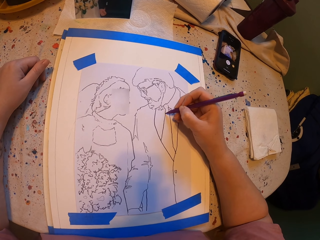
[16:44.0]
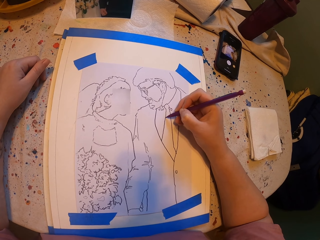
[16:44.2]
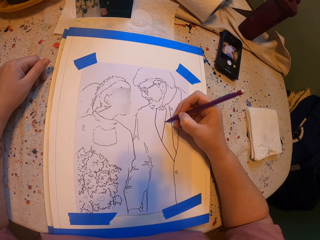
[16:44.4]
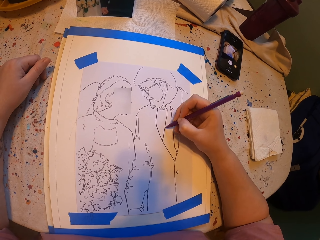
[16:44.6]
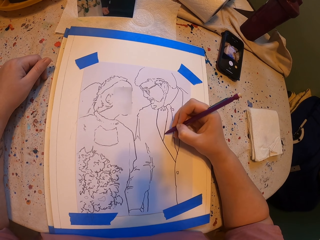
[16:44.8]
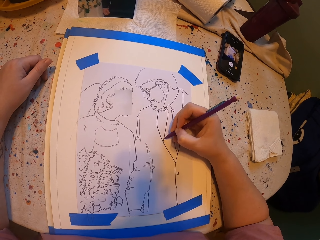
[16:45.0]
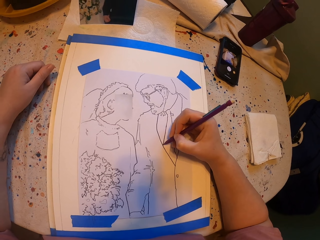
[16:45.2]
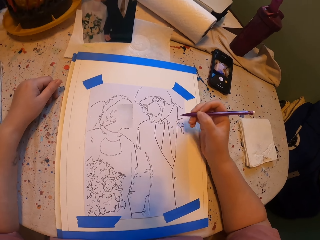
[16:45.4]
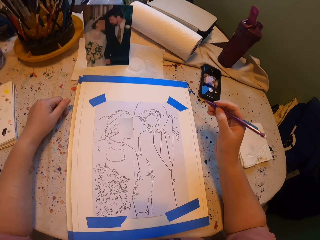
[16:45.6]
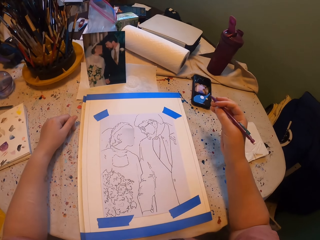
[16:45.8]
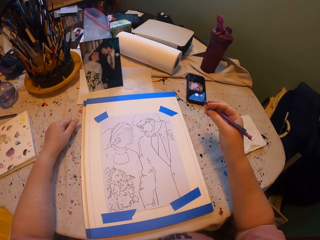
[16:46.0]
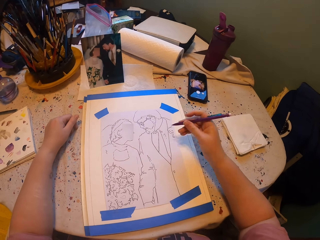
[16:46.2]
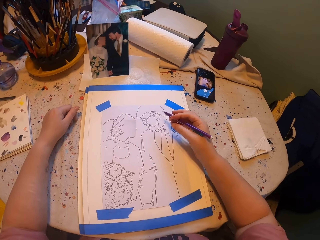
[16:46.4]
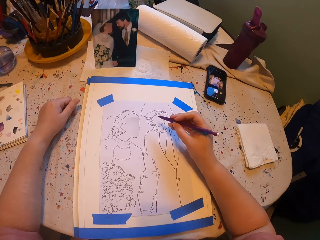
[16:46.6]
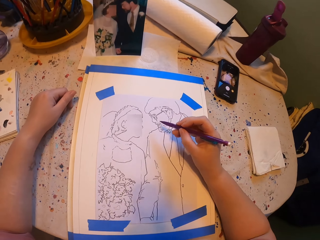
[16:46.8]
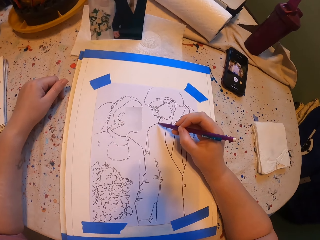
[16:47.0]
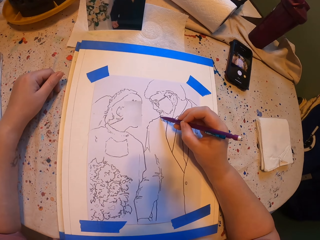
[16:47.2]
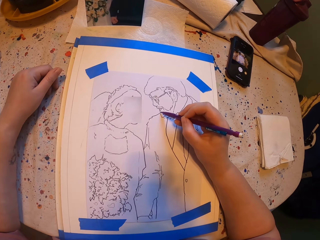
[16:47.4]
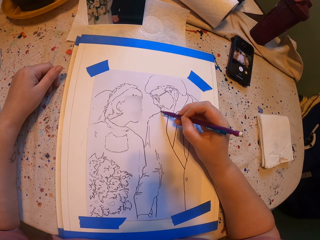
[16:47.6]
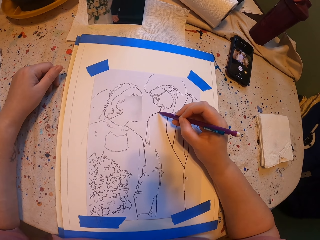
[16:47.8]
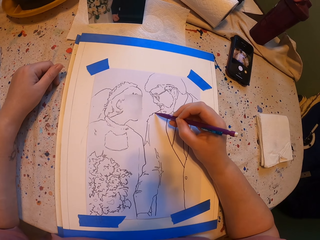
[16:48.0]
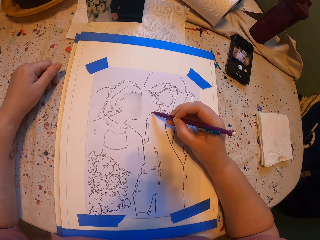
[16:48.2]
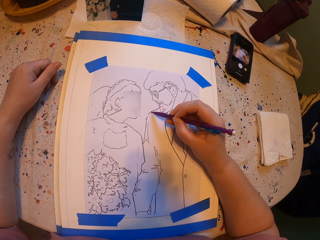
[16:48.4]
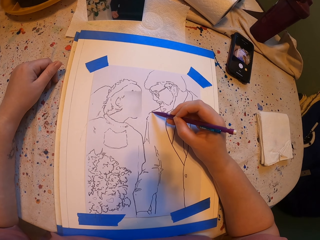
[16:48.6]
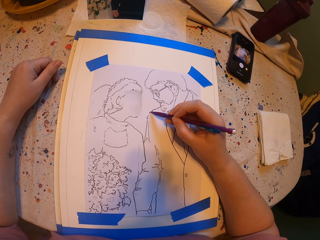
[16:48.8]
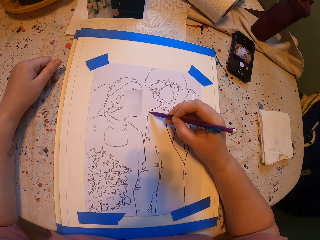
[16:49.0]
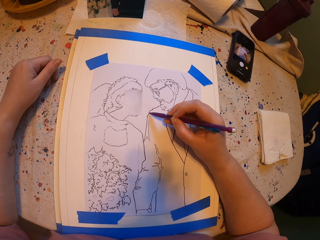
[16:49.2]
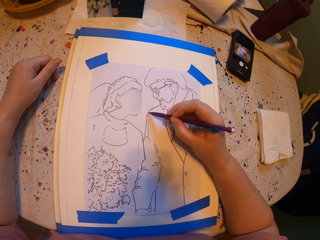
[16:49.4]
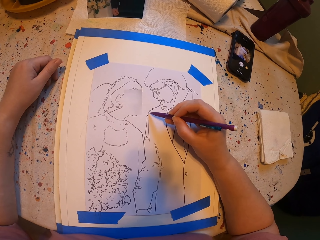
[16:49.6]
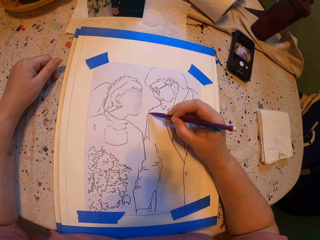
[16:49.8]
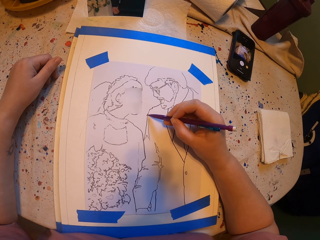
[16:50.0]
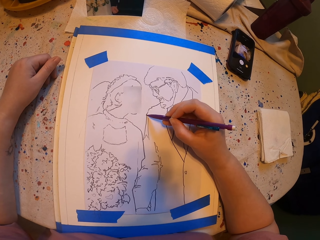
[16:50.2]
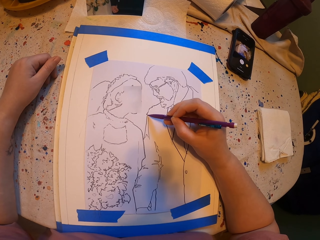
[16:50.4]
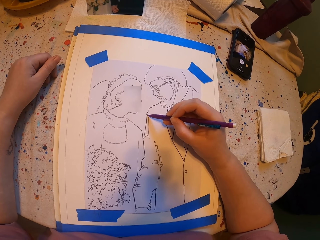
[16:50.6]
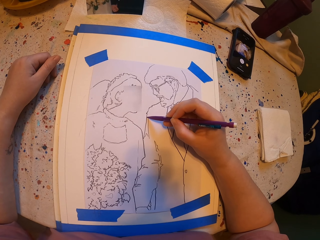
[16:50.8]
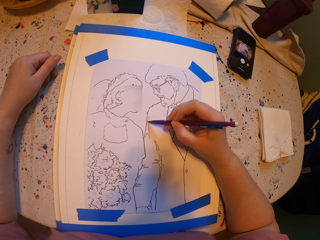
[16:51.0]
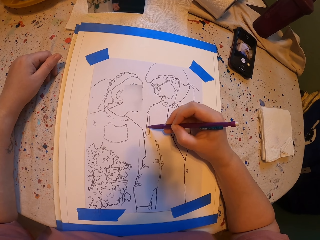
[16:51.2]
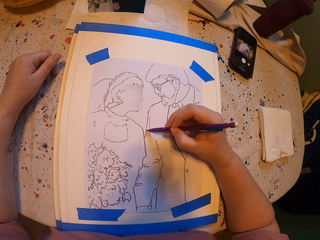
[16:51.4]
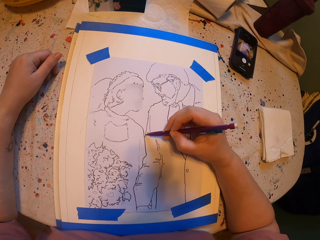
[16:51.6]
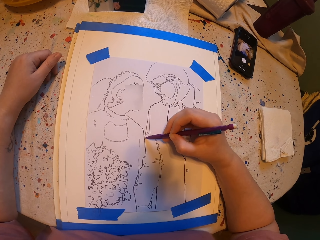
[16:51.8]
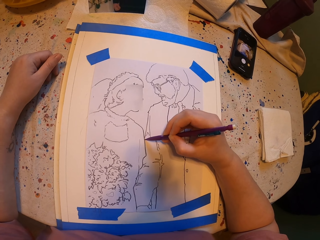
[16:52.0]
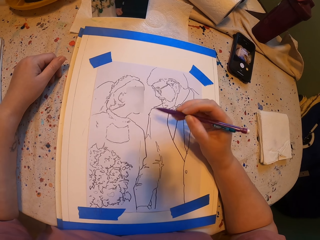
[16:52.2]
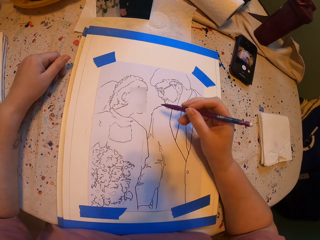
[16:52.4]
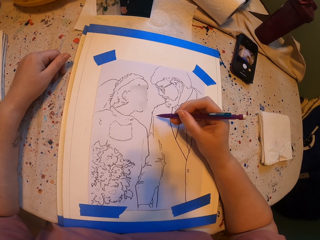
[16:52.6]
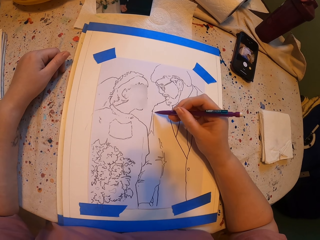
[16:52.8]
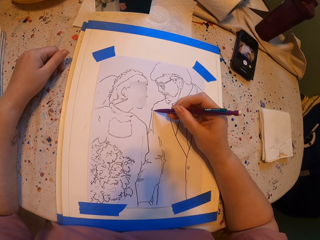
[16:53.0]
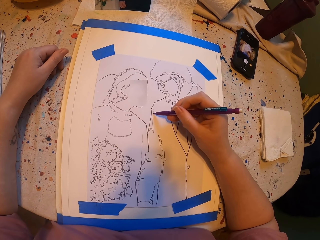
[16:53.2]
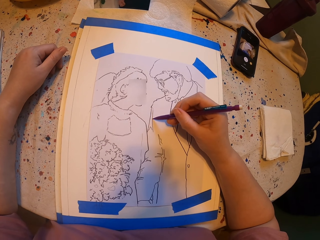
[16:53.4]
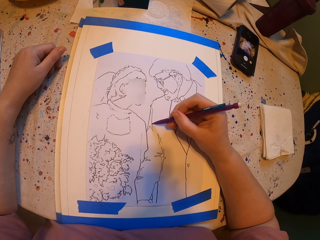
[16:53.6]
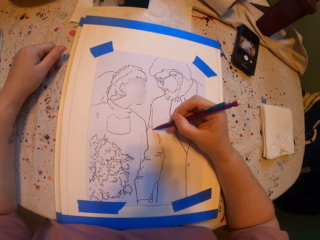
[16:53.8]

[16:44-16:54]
The camera wearer raises their hand. They draw a drawing.

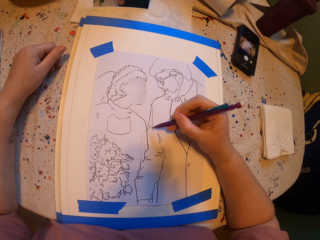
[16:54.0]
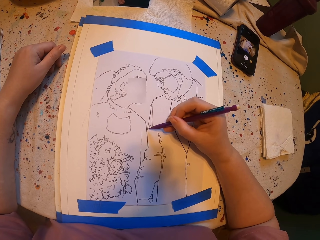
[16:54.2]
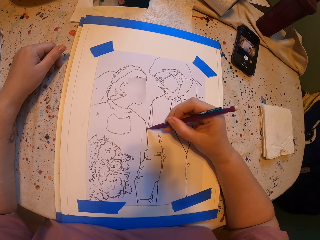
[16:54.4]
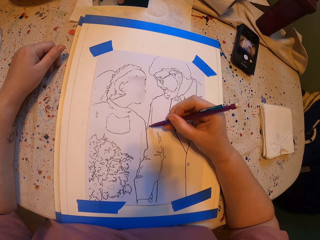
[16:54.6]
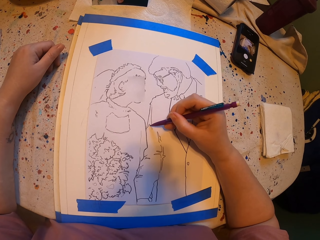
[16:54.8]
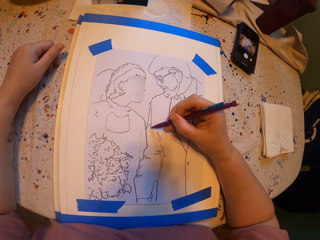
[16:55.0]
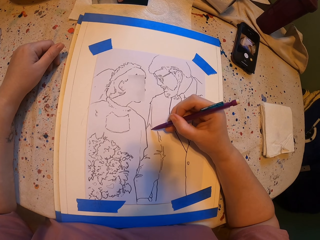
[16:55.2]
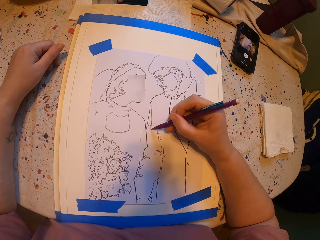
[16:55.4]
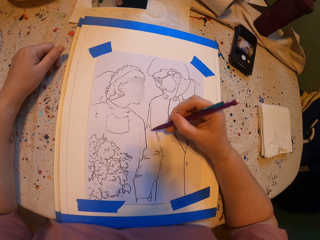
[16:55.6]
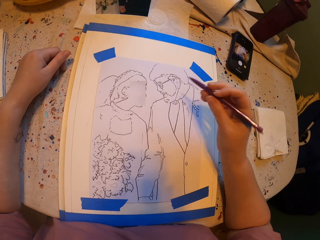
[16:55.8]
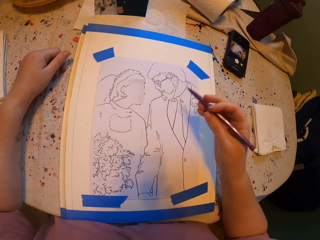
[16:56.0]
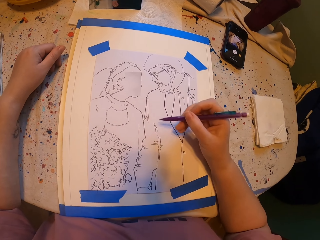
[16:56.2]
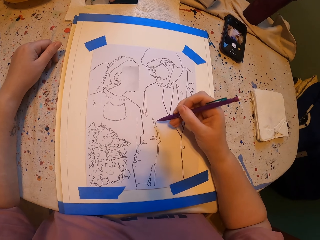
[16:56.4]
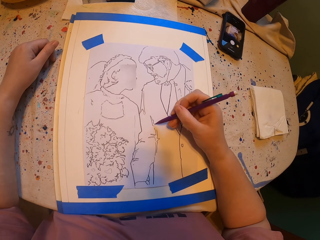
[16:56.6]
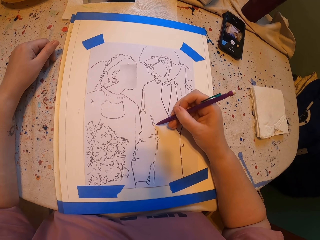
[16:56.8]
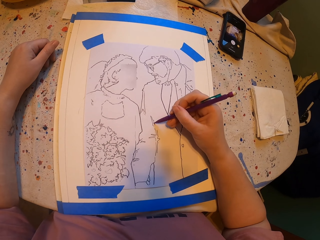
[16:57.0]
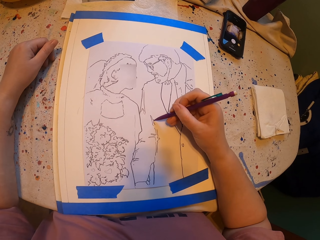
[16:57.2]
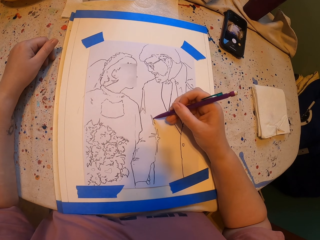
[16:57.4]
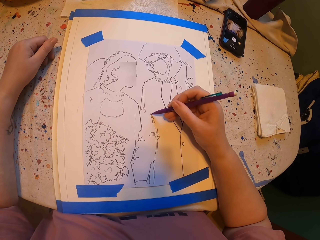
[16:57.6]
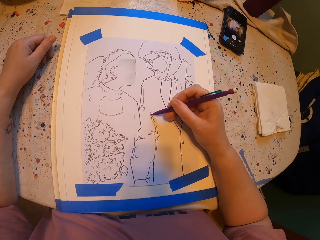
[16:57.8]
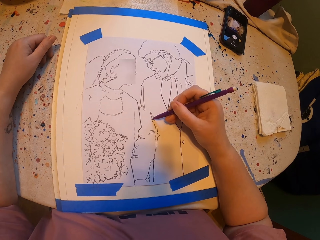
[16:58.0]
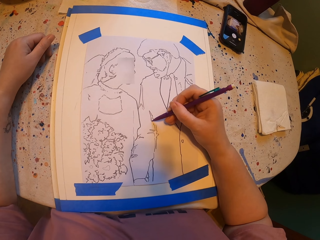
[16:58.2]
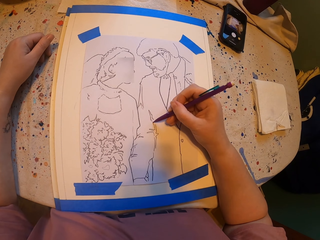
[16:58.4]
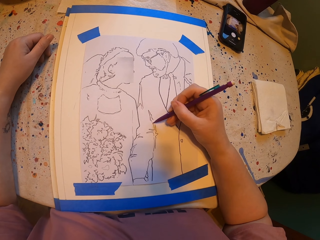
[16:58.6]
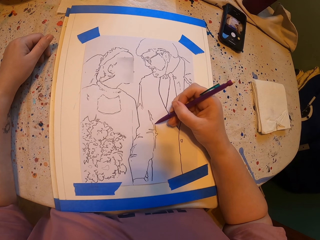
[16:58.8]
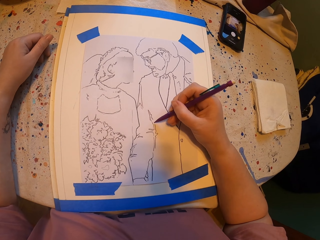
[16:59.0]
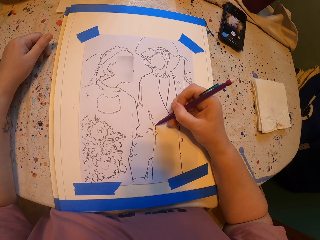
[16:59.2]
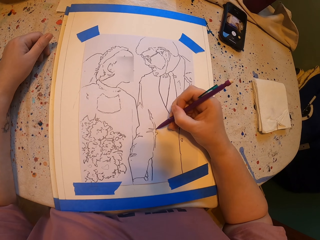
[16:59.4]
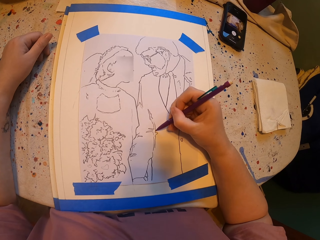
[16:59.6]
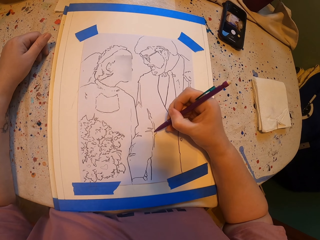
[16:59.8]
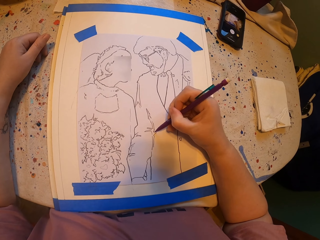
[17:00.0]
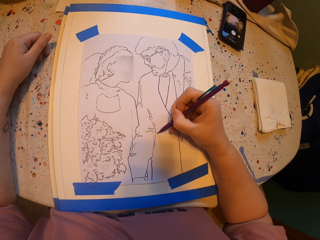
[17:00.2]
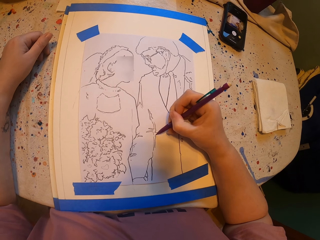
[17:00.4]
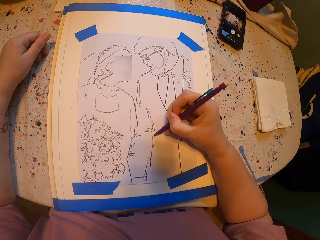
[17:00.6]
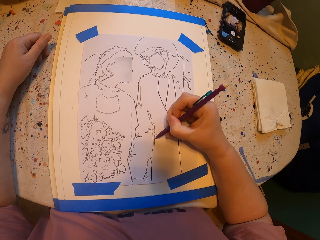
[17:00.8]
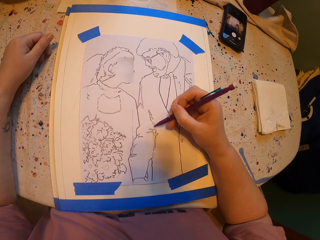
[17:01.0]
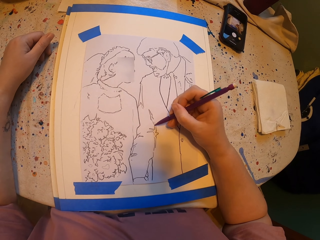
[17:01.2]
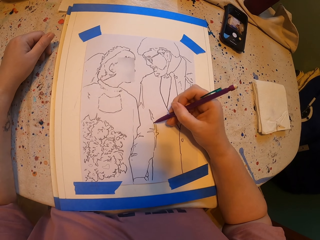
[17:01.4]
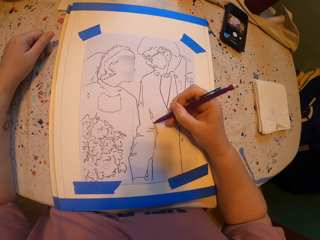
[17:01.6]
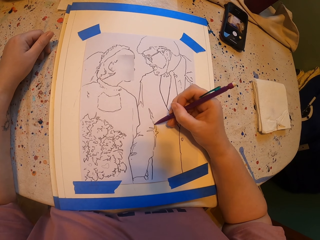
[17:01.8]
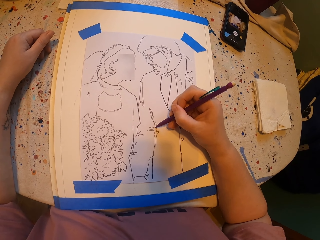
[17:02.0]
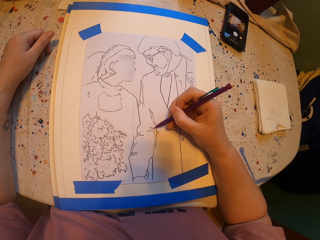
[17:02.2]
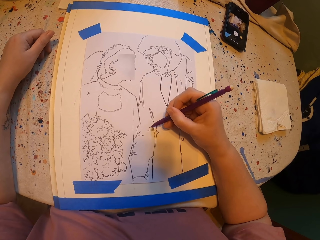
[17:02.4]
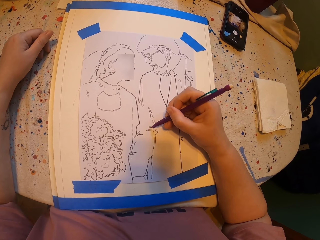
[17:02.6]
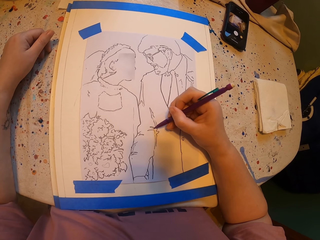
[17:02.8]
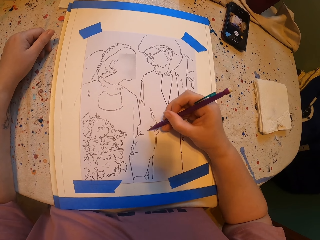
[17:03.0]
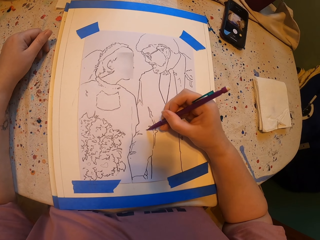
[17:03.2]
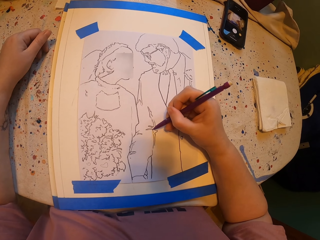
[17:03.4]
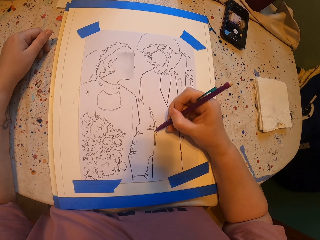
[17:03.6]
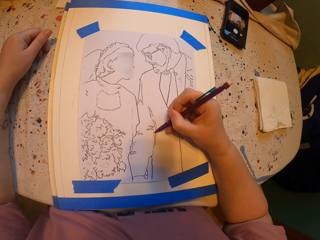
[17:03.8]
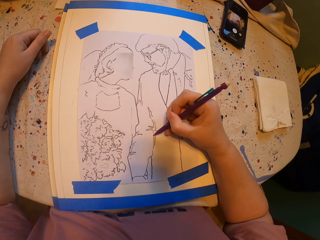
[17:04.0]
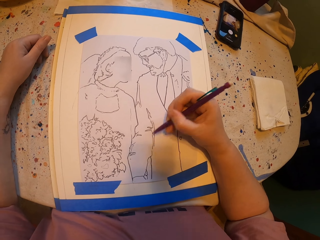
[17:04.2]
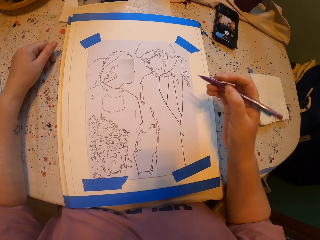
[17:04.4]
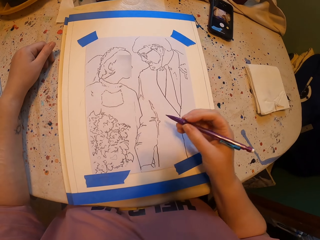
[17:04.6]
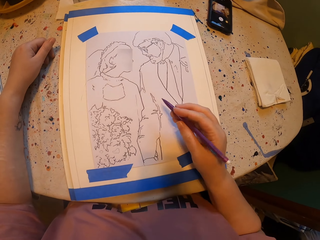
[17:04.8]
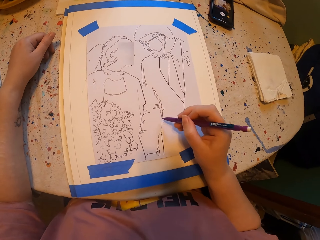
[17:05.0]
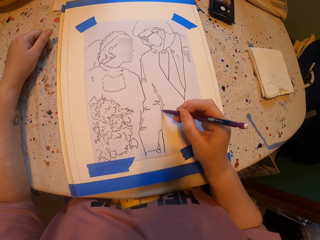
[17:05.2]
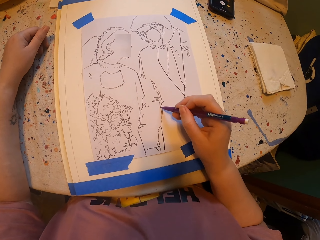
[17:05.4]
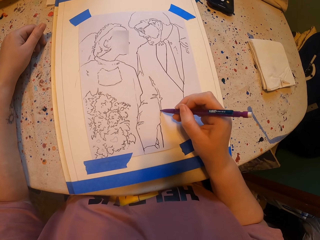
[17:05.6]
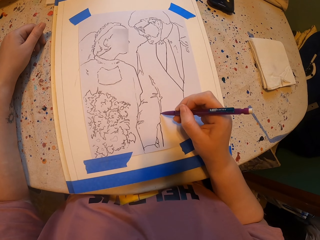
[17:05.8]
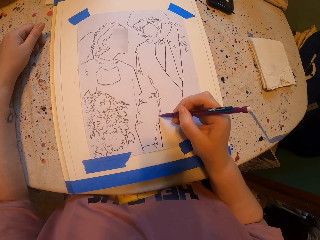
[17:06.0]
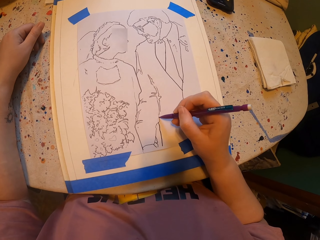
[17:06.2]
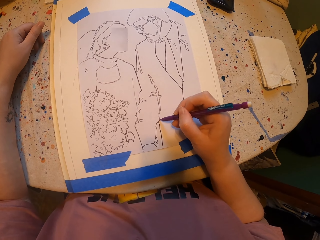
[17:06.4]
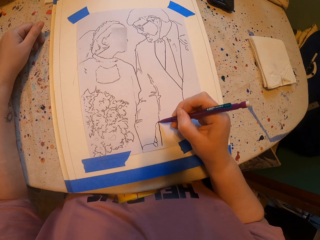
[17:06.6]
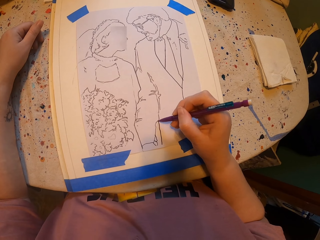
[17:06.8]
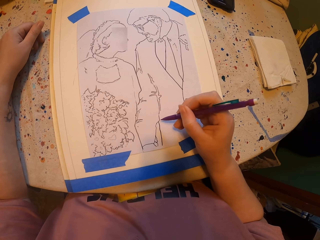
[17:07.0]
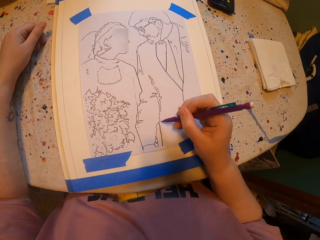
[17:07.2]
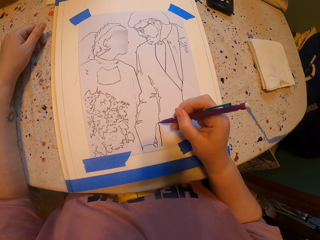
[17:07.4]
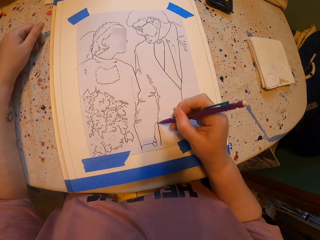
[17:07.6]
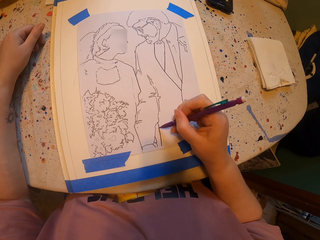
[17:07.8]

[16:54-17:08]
The camera wearer raises their hand. They draw a drawing. They raise their hand. They draw a drawing.
